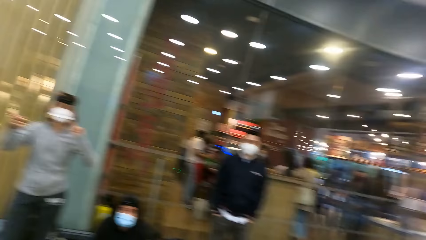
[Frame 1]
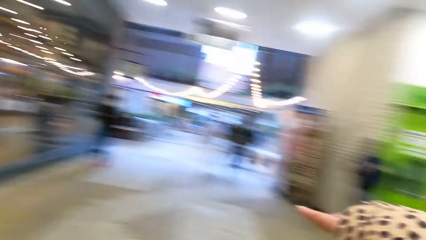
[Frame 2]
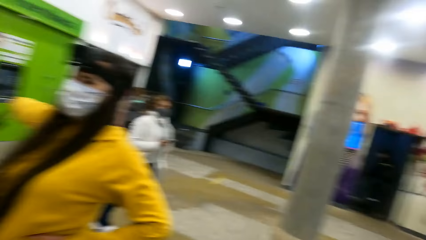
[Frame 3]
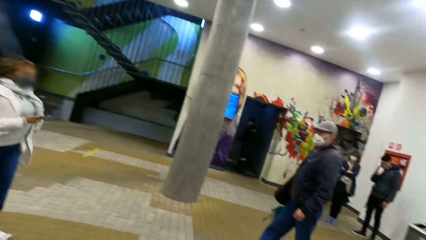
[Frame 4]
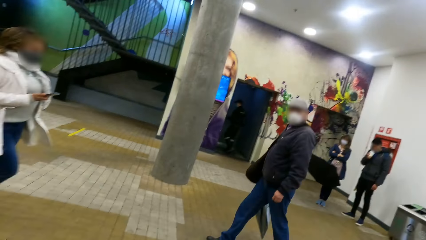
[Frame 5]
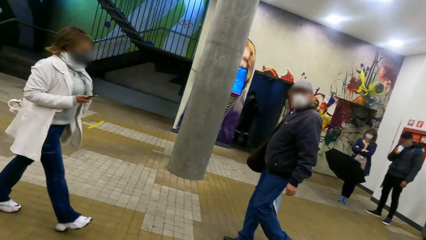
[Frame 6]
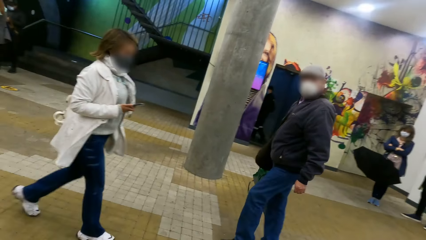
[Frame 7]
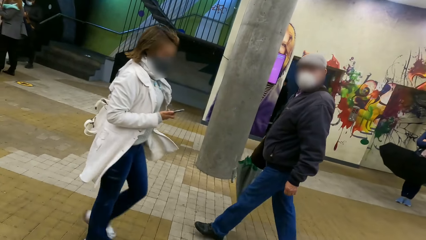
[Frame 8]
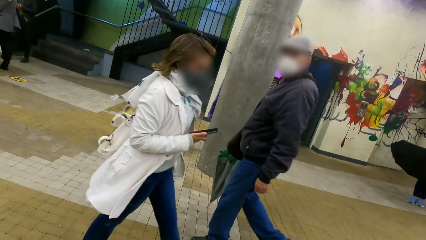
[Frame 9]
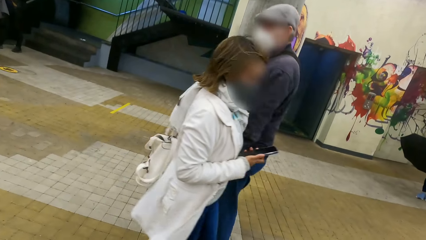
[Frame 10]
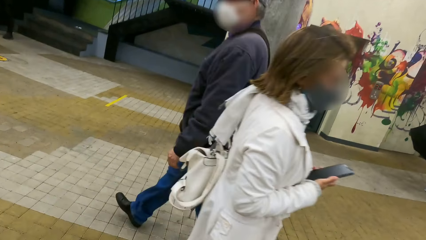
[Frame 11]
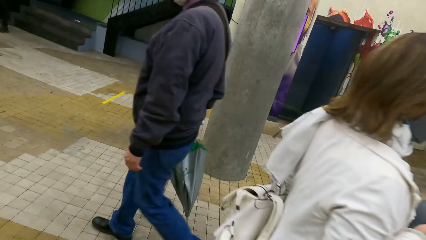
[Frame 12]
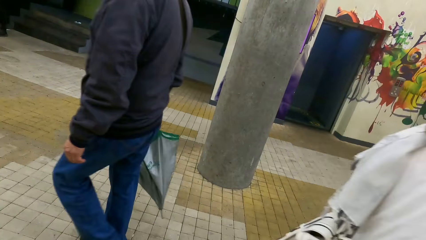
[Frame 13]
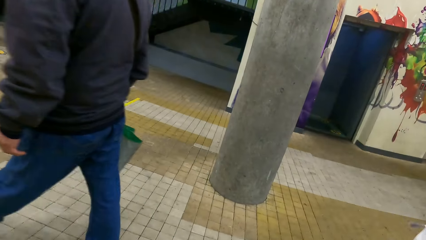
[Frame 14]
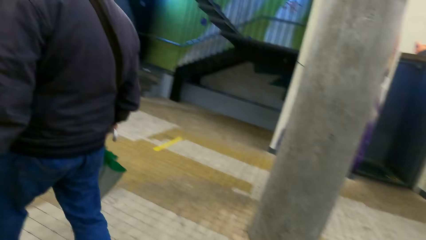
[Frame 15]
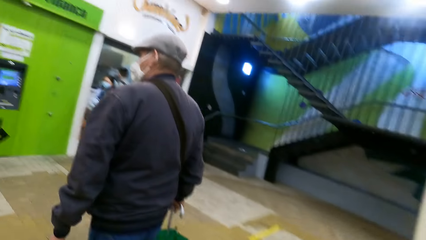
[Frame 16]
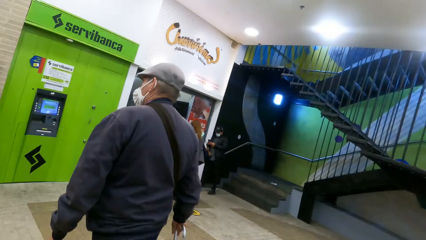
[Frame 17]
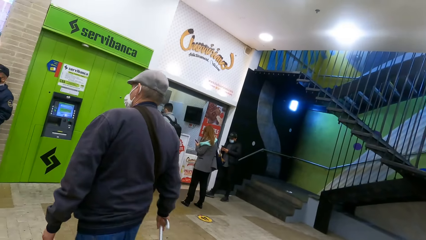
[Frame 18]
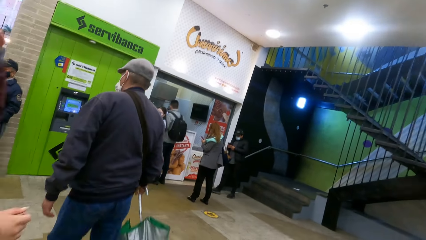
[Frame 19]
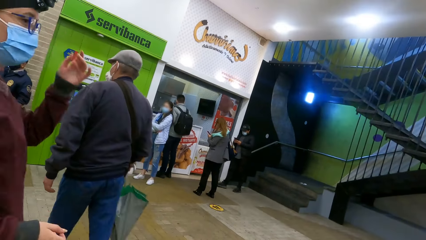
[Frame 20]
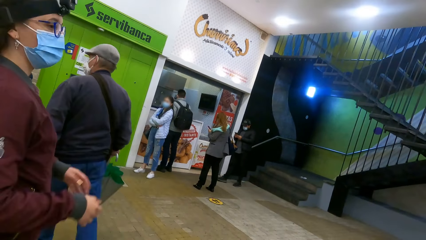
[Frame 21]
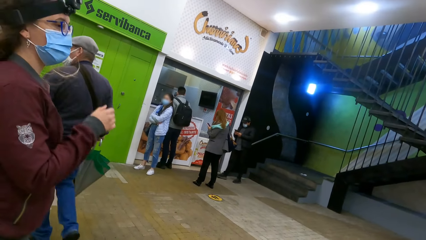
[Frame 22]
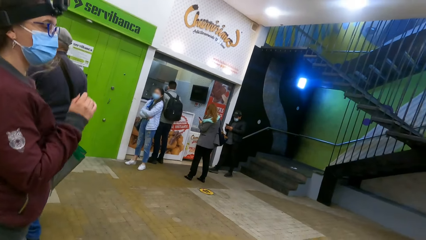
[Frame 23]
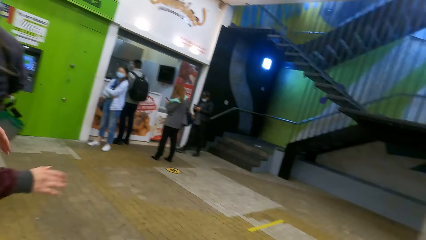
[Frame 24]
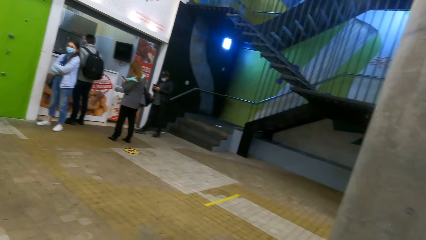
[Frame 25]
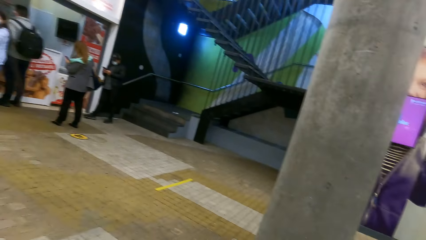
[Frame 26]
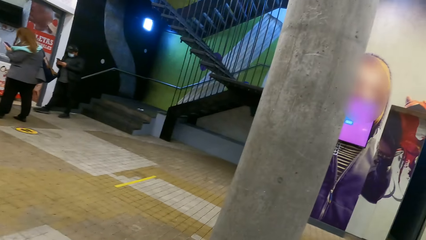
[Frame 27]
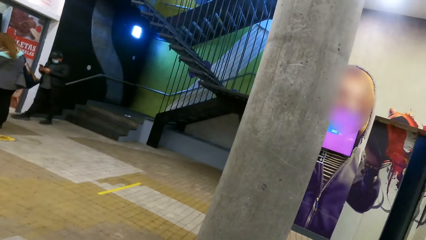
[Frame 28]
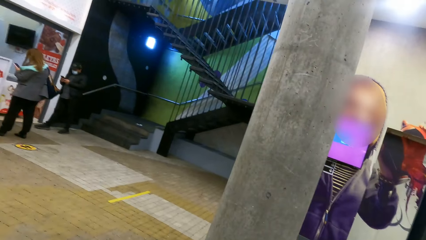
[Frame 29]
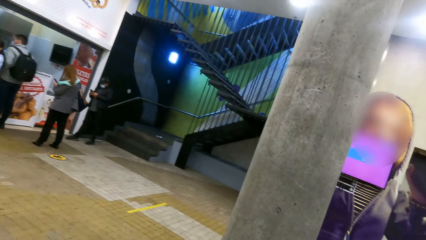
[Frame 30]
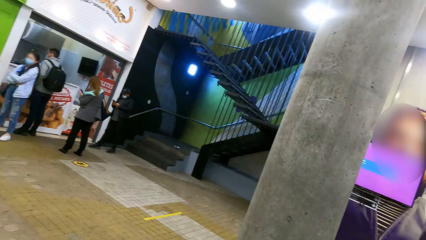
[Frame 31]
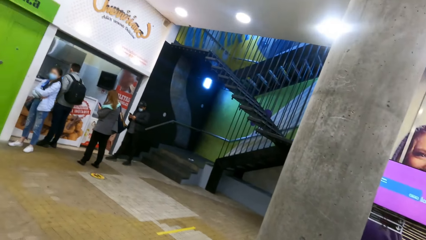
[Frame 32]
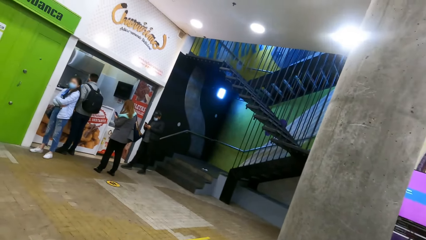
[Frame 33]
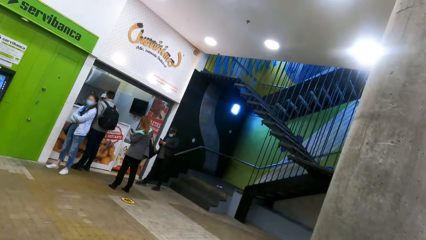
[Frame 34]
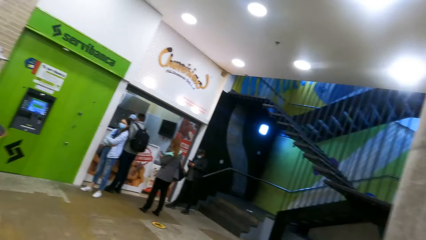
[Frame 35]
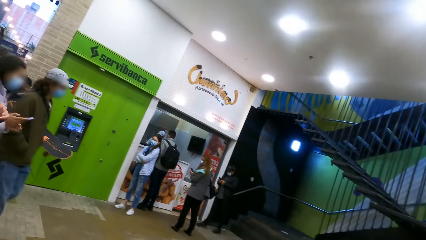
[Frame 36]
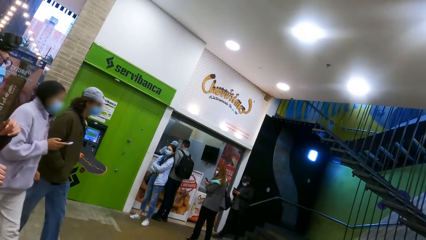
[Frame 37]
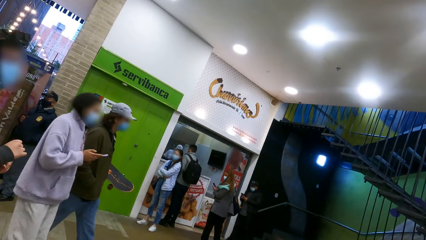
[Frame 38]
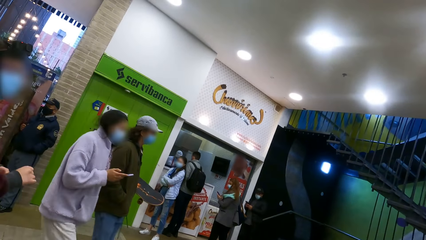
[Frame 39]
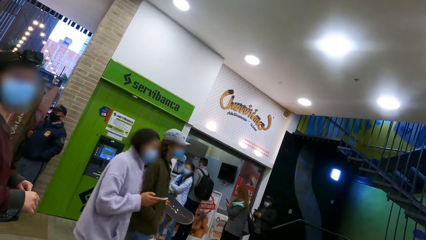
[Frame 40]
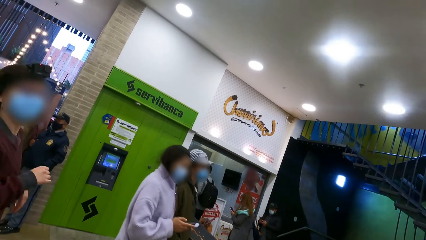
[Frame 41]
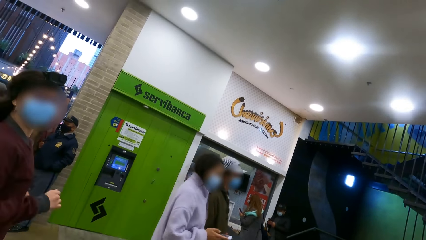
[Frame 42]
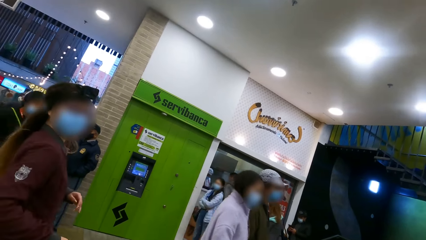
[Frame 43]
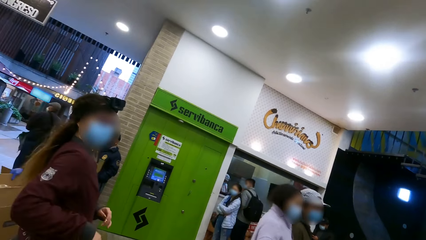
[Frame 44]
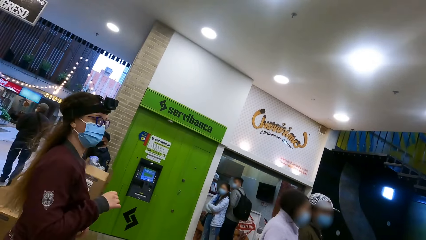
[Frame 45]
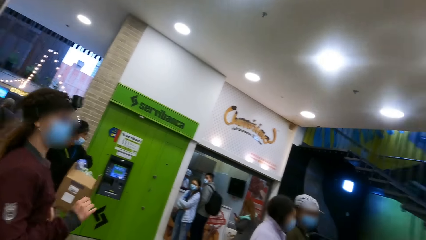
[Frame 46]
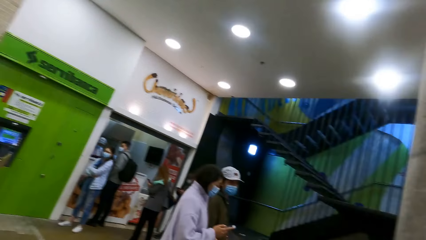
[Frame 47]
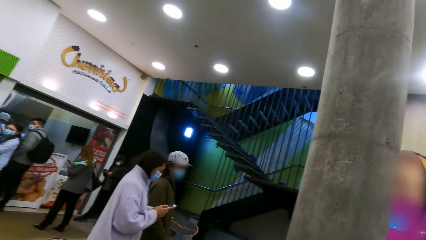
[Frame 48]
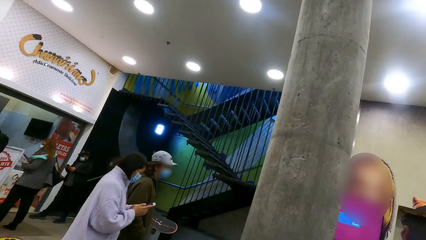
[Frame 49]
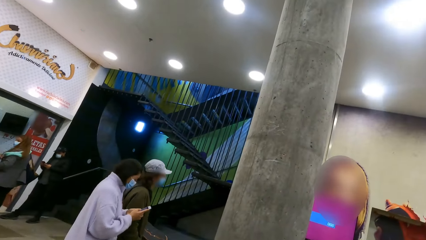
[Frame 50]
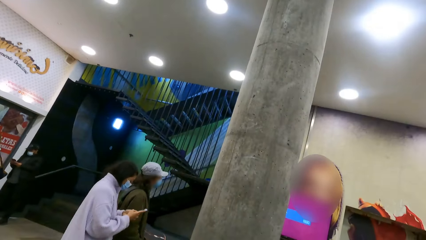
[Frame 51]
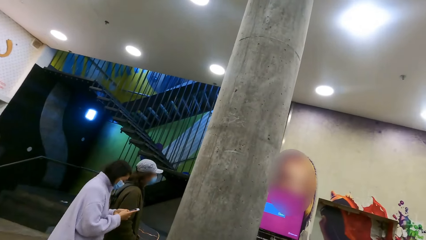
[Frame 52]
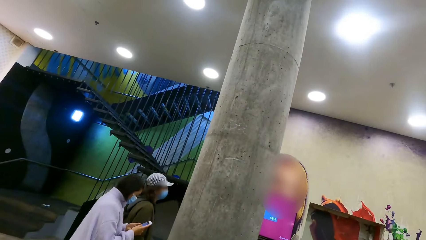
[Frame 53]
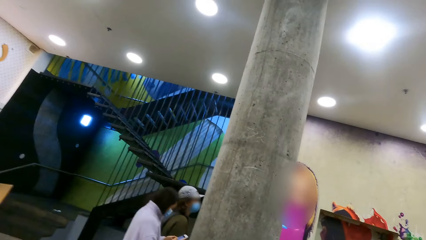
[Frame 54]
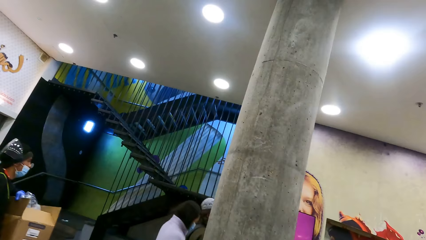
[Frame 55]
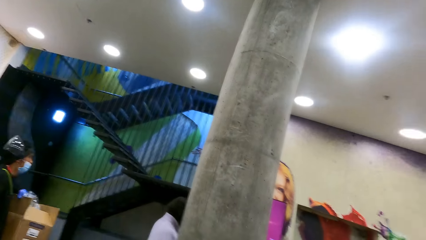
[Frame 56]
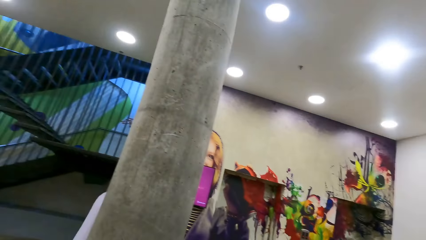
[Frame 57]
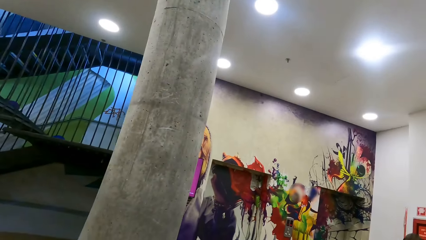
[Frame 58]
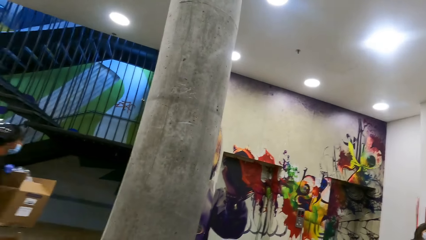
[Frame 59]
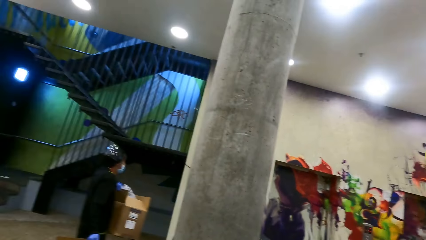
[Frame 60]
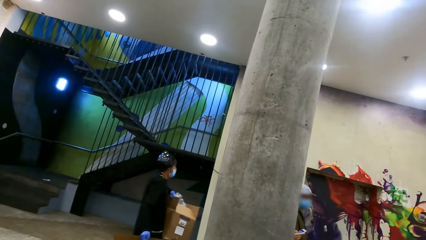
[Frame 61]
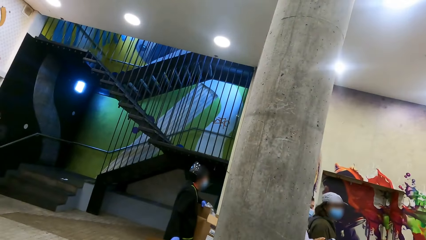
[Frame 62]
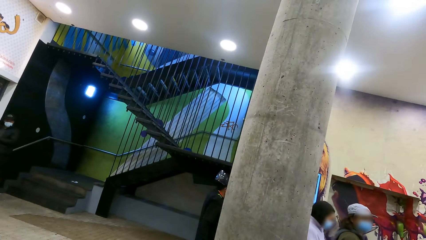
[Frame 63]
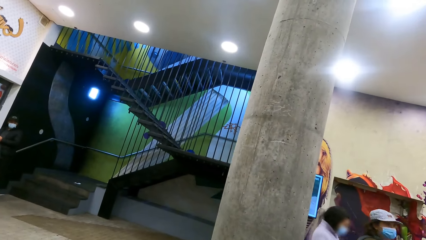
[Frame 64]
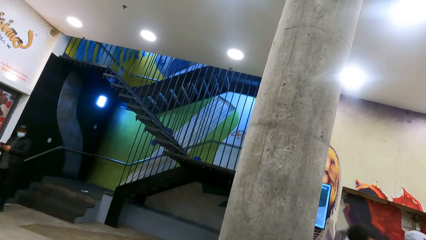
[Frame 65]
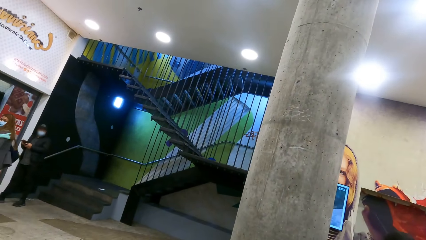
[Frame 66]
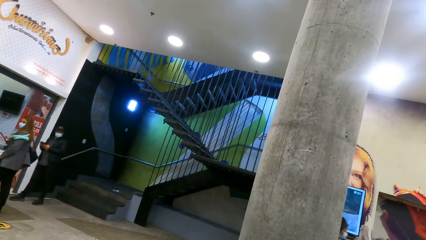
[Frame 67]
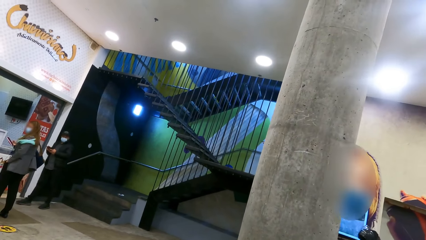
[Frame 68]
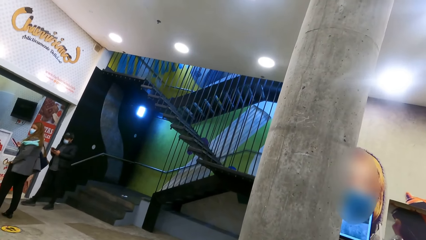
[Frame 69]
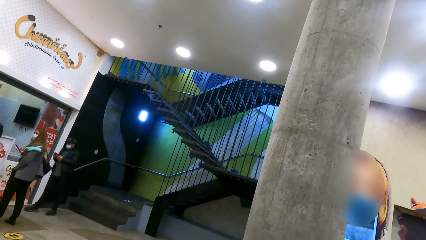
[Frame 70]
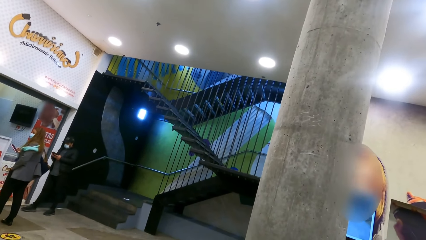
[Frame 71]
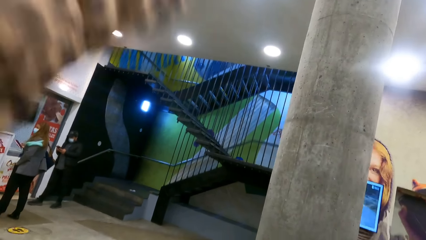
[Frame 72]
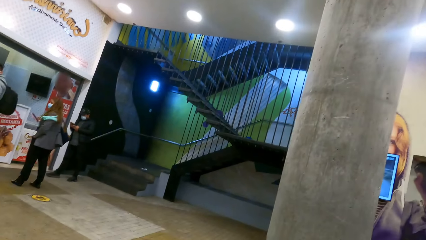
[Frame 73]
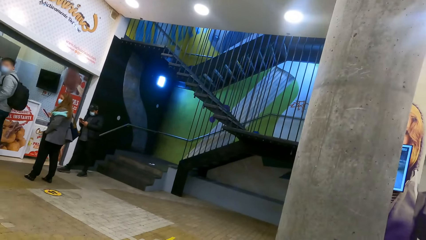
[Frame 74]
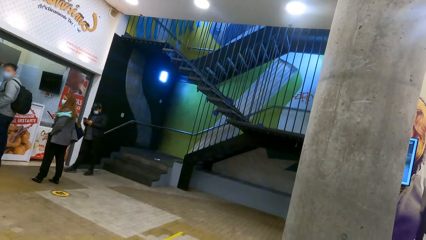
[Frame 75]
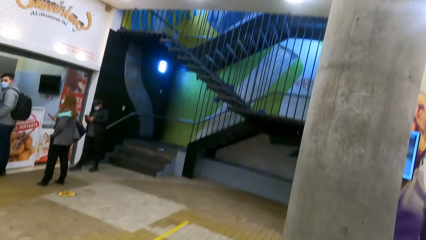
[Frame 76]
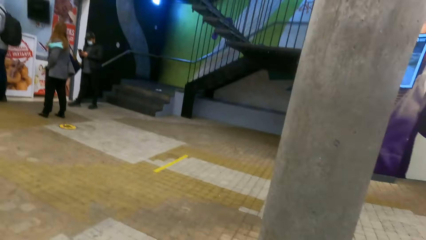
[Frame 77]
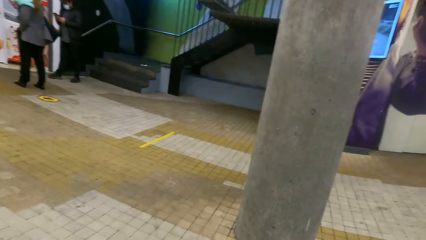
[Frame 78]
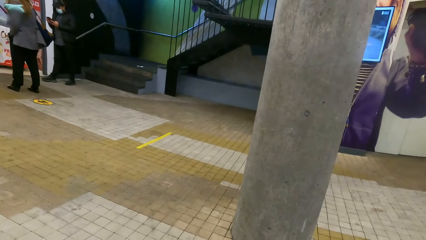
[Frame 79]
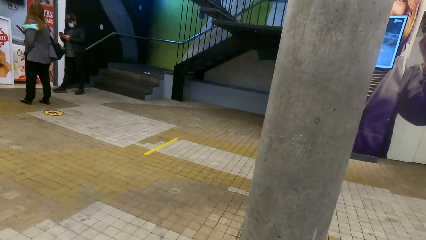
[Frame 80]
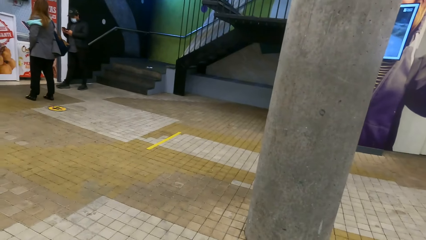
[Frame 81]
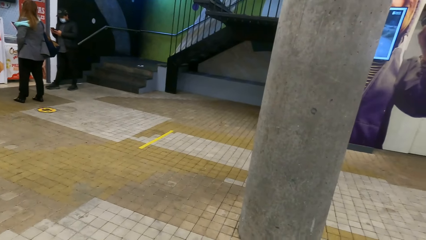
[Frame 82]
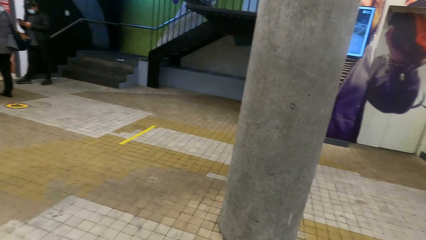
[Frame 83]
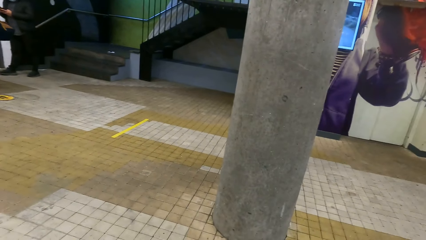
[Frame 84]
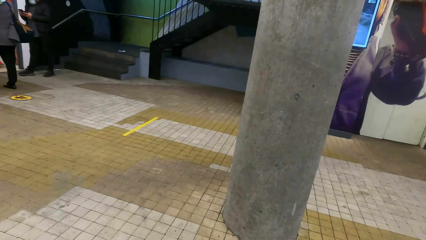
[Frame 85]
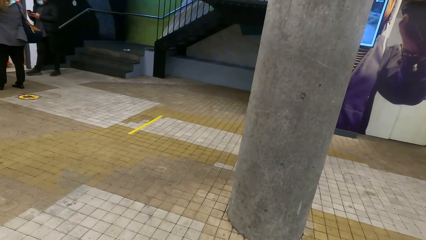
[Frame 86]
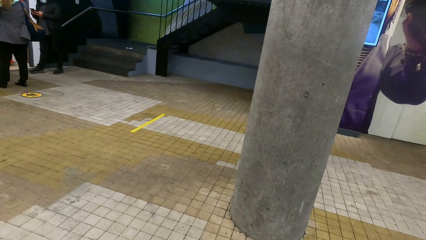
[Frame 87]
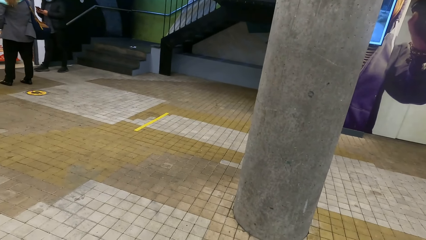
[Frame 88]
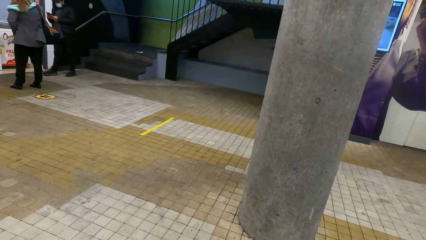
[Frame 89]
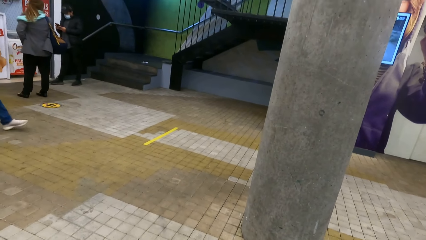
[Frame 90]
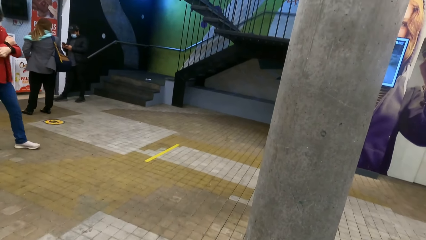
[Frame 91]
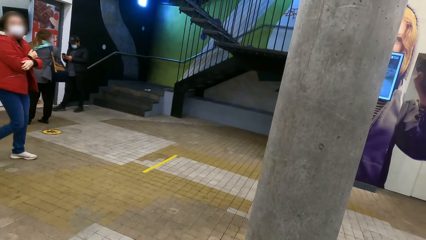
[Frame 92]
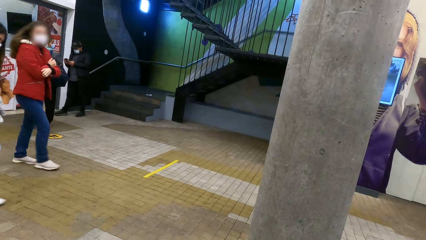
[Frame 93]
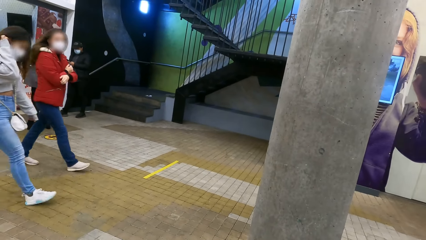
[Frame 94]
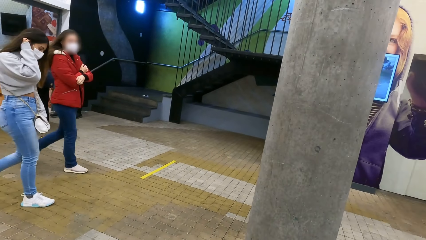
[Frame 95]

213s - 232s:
The camera wearer interacts with a person. They walk around and look around. Another person dances around.
